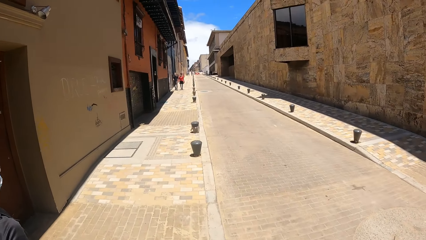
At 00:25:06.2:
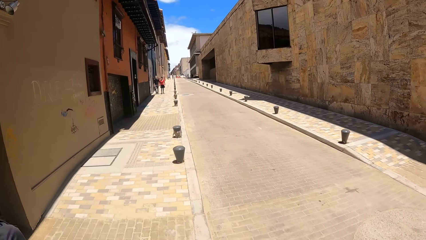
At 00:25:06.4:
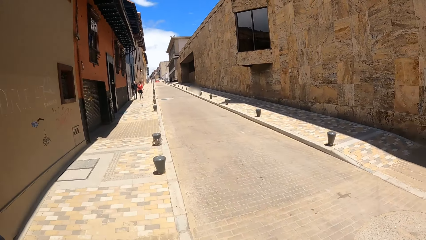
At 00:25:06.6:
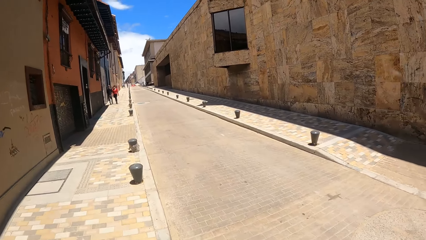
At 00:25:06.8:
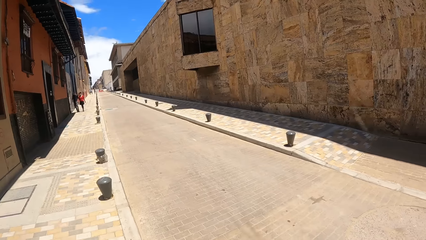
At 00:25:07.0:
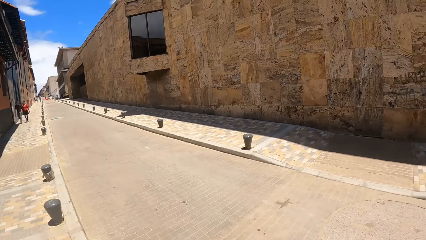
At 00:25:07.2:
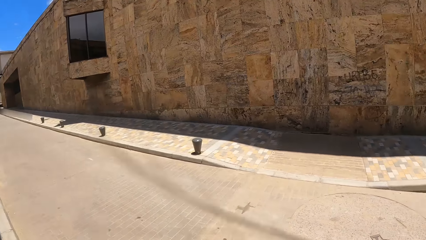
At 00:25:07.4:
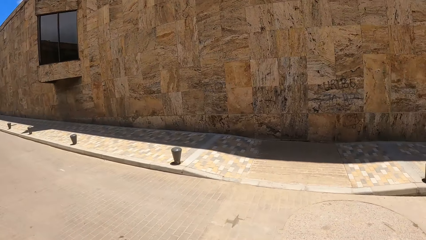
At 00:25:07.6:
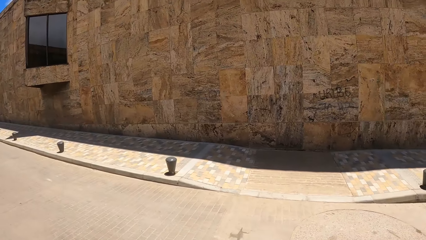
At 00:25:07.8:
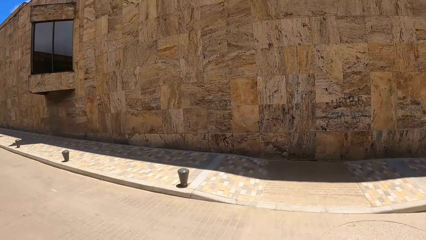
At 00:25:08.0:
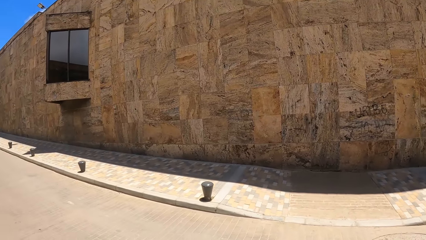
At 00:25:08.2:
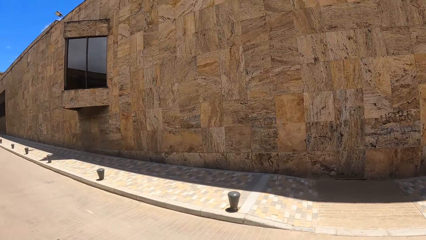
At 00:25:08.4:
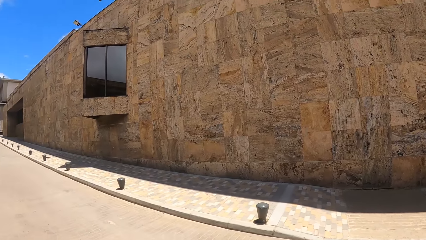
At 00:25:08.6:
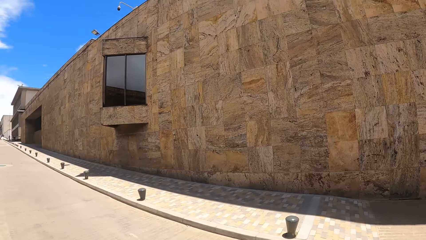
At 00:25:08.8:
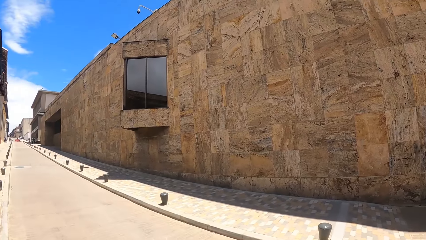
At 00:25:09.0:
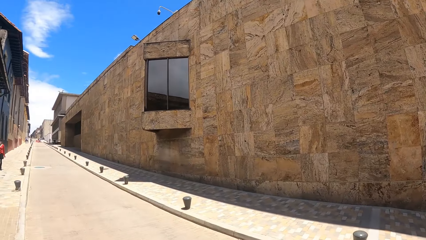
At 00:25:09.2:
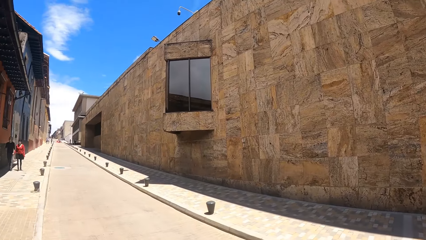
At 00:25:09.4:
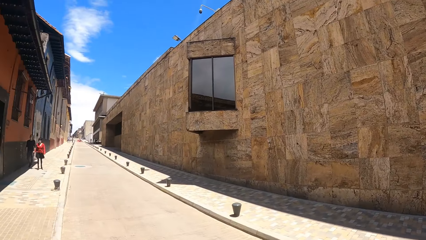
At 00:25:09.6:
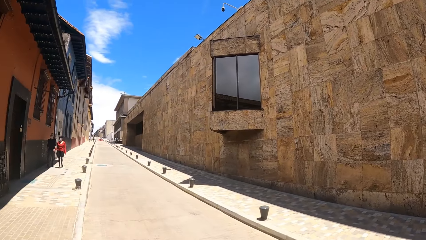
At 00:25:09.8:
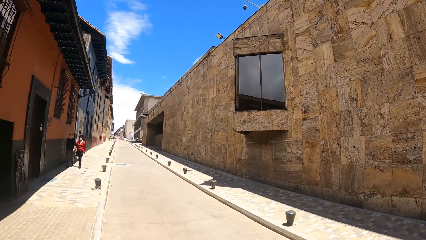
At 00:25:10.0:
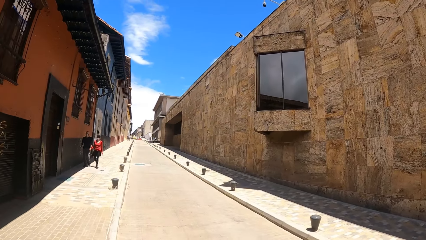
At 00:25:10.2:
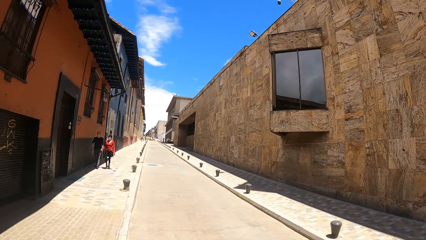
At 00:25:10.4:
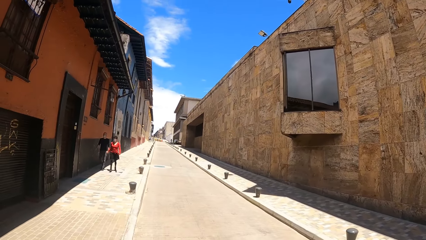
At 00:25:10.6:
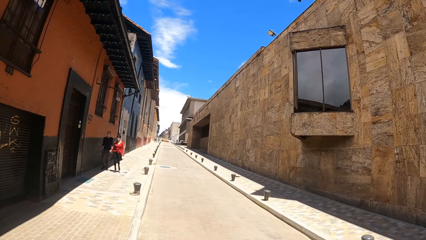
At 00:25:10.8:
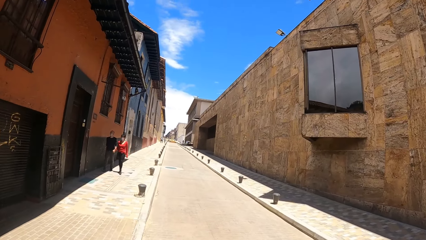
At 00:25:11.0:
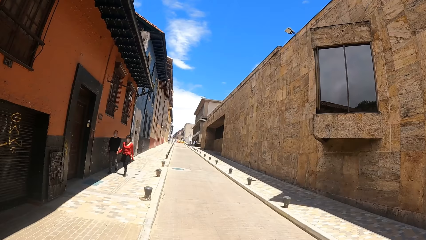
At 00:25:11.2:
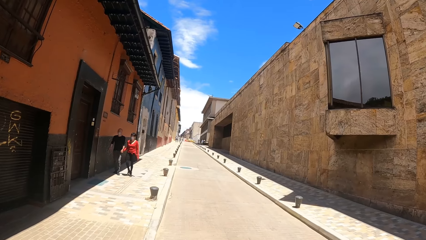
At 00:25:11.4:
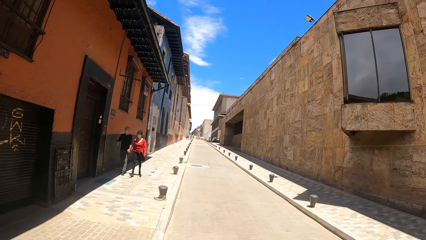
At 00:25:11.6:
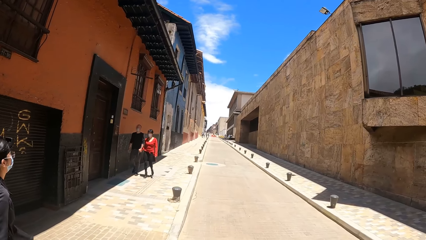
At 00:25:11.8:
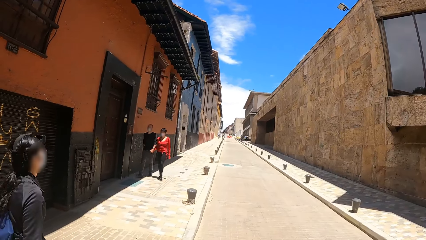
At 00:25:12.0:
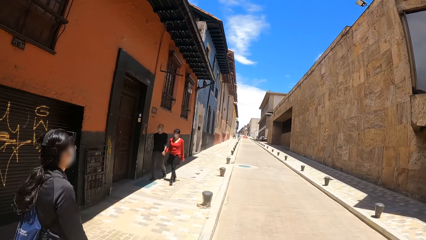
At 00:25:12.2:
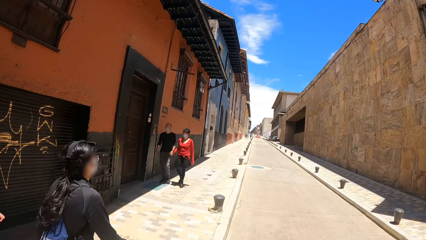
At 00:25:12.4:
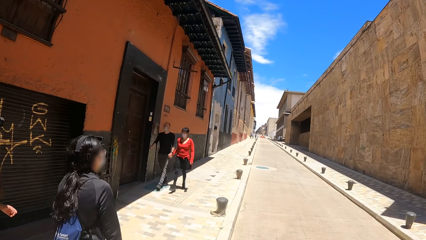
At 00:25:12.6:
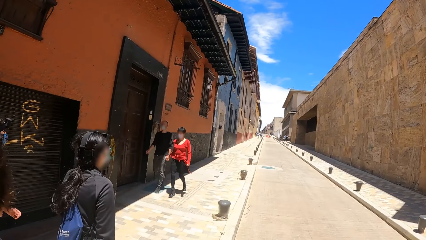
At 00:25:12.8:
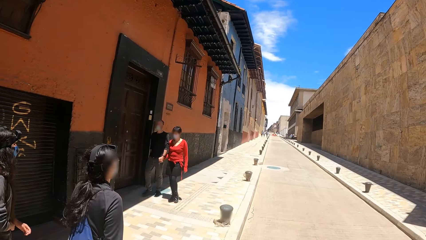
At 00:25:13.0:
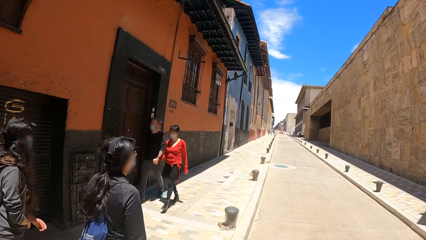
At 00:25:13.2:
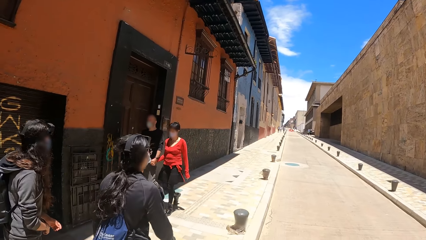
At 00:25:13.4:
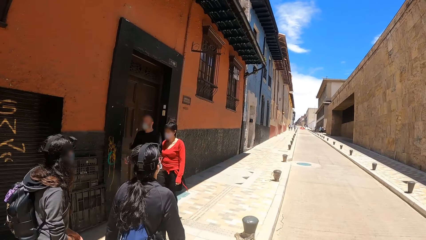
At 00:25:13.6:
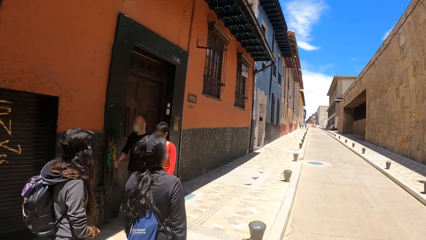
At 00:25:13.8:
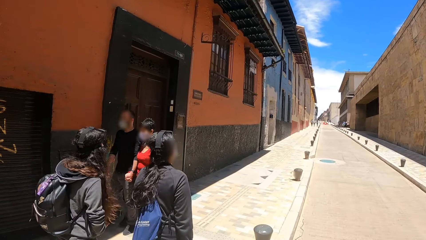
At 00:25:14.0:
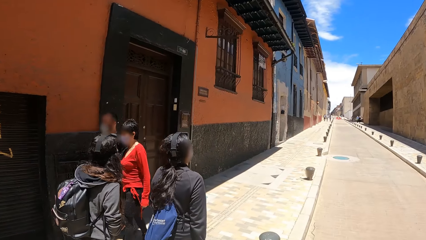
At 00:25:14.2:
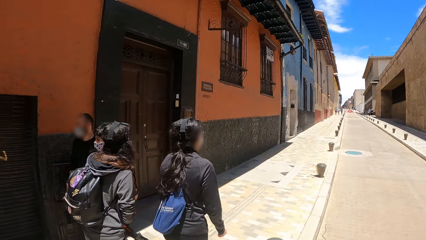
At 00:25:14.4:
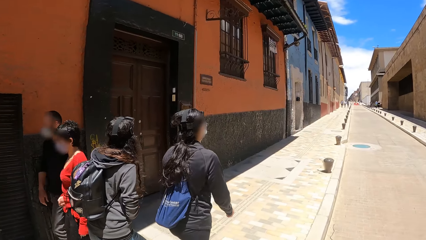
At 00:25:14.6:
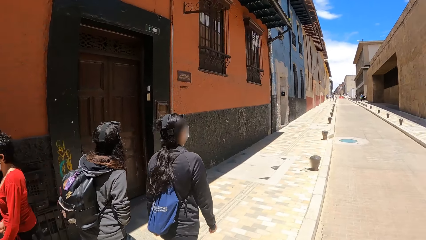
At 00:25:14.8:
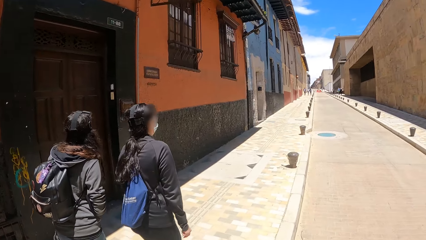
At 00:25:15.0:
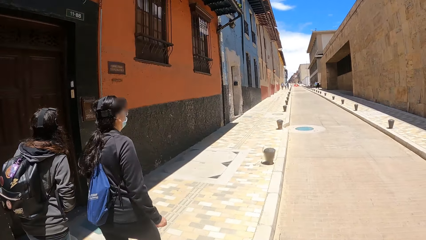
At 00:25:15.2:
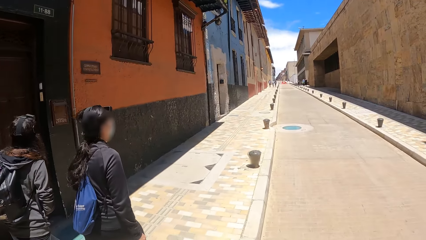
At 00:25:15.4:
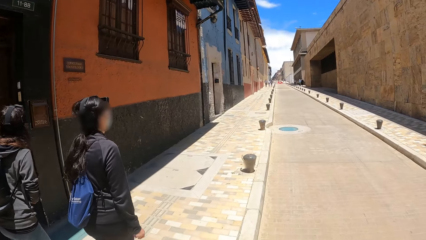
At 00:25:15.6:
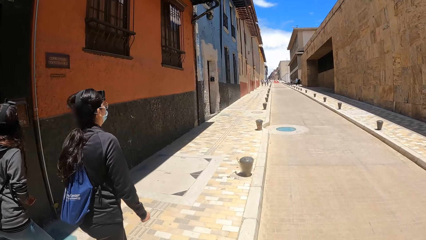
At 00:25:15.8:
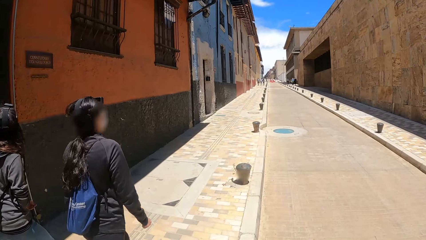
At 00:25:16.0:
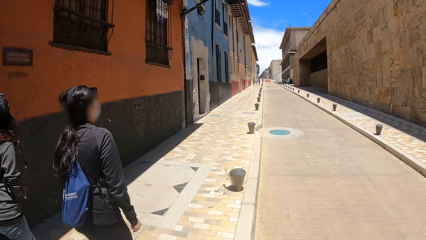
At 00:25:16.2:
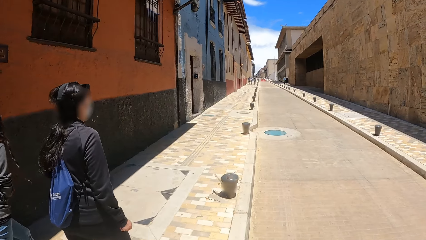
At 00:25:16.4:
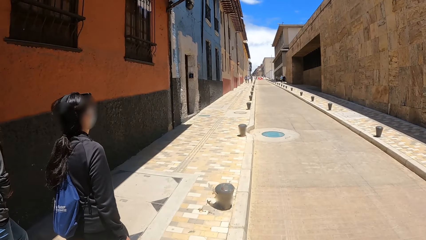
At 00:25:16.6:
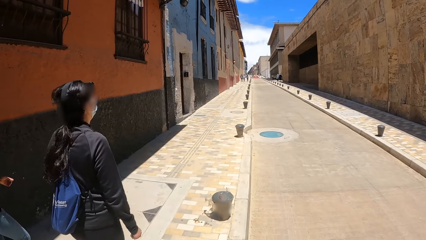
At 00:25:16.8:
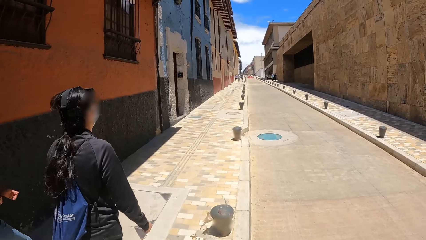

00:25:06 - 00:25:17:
The camera wearer looks around the street. They walk along the street.

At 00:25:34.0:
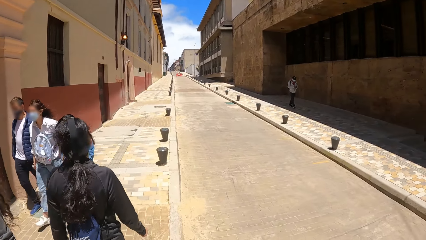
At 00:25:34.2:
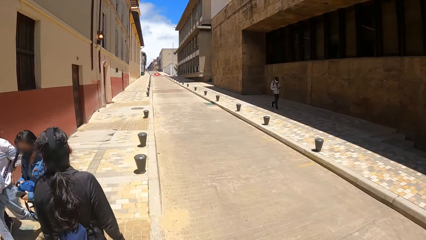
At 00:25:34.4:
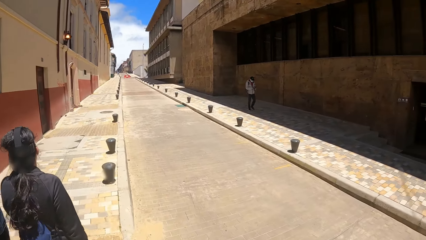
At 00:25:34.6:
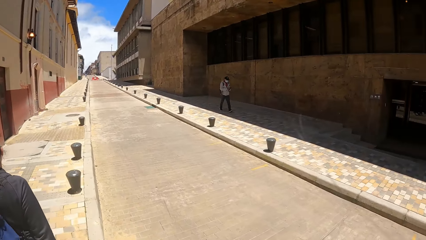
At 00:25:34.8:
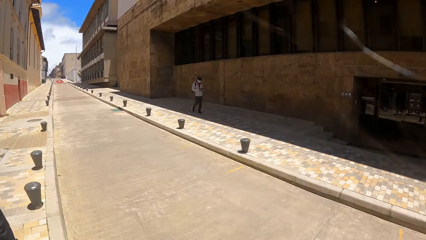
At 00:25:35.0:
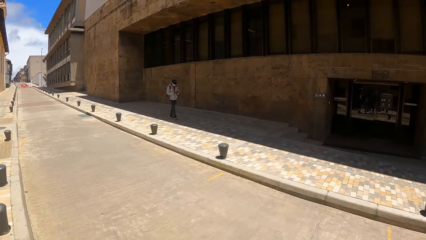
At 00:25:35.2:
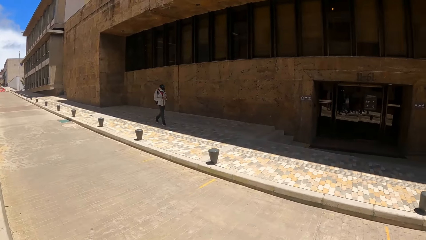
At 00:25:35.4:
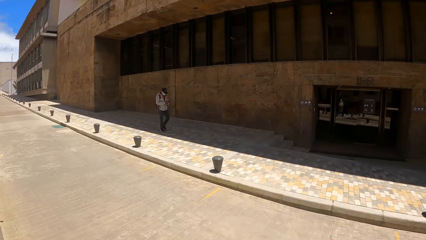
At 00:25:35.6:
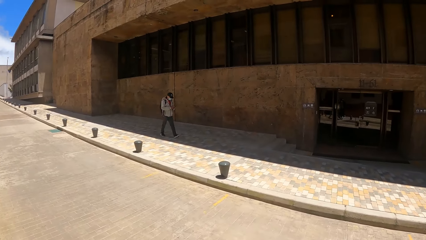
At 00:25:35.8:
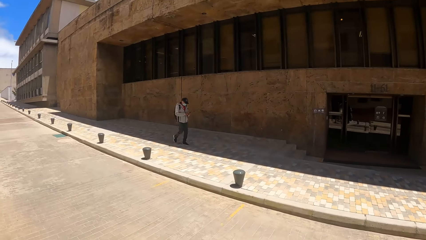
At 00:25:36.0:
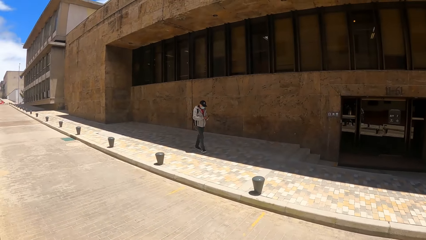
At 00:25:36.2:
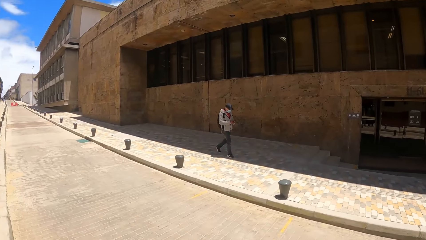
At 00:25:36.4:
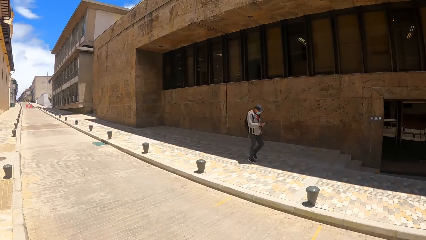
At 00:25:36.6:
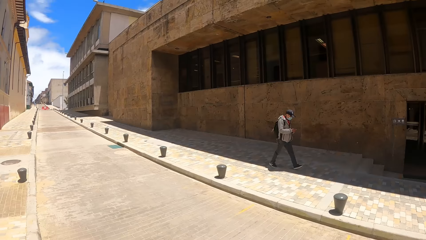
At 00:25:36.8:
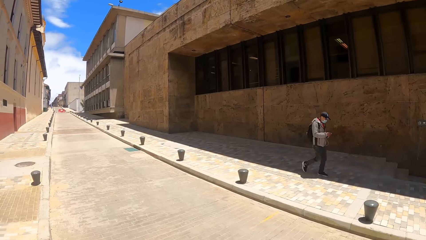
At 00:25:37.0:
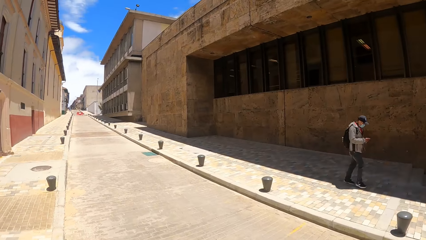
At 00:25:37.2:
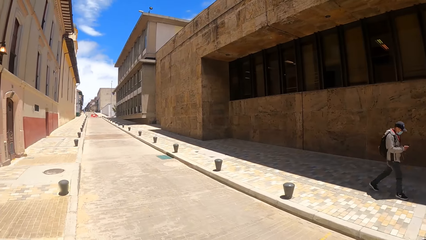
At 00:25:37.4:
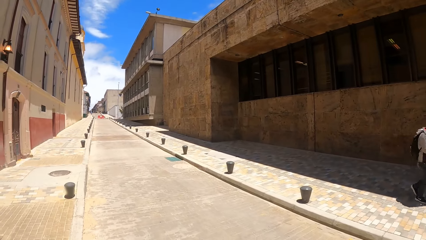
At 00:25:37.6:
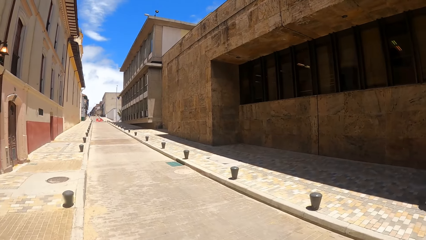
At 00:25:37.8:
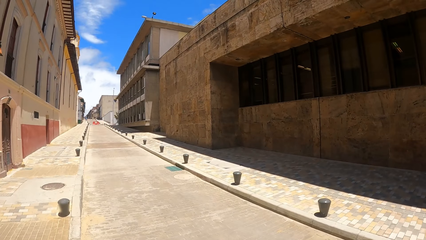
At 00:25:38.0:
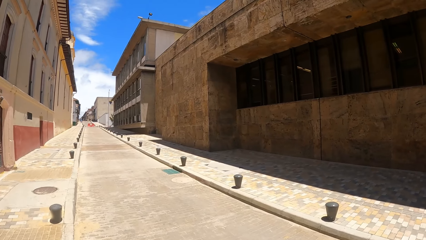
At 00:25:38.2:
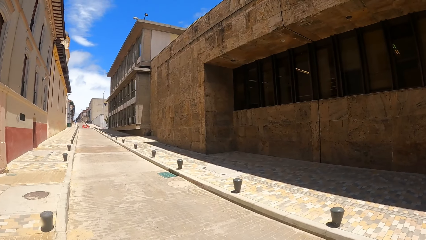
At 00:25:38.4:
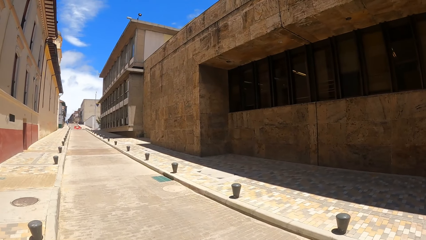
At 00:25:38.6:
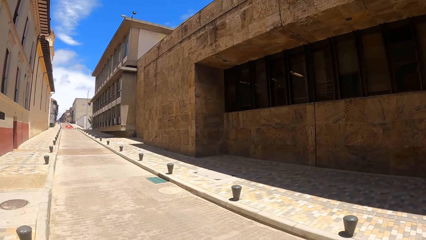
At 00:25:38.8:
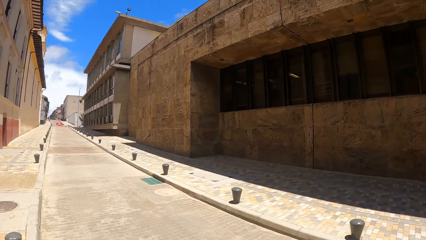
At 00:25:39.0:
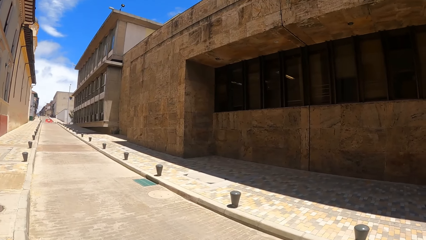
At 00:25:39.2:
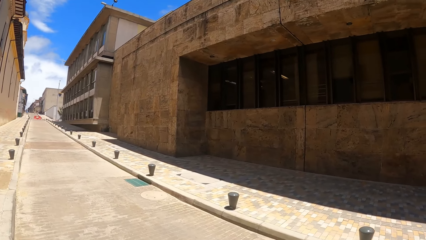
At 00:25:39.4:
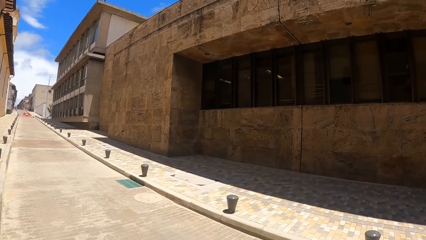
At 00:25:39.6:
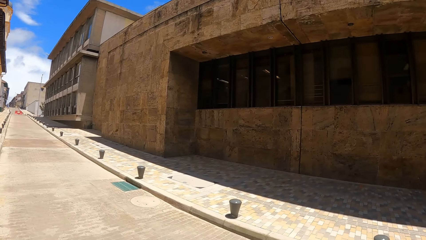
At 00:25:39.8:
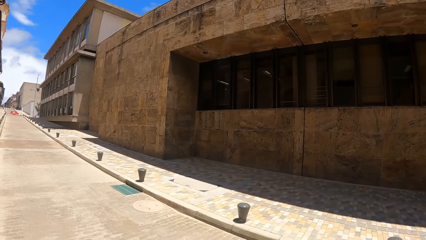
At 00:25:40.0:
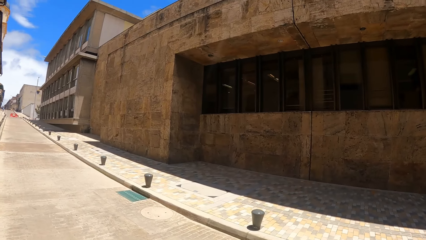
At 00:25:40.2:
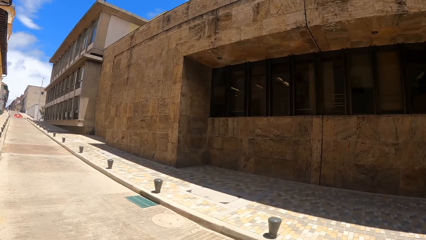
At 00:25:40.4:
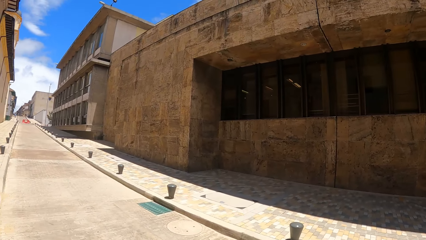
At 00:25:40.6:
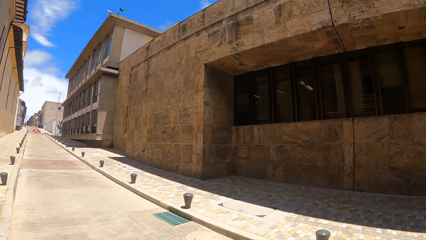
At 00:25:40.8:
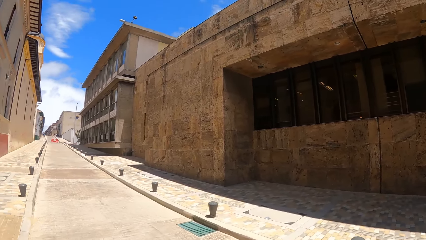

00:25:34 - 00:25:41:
The camera wearer looks around the street.
